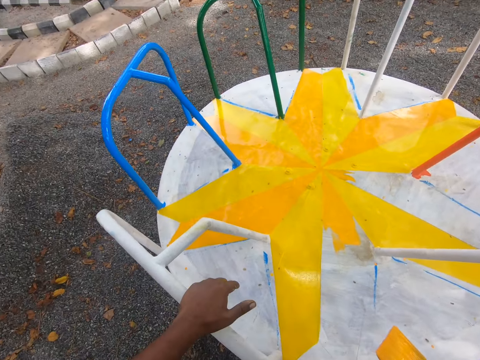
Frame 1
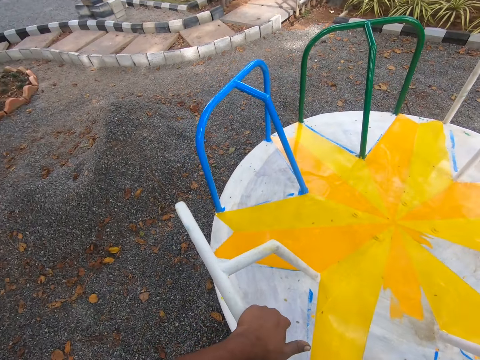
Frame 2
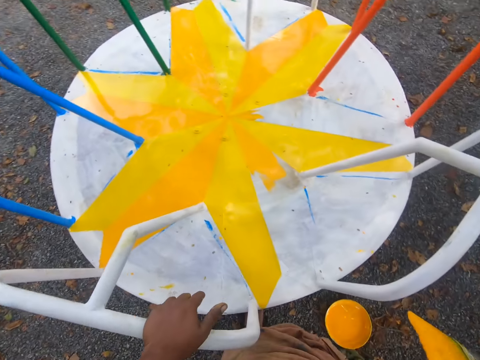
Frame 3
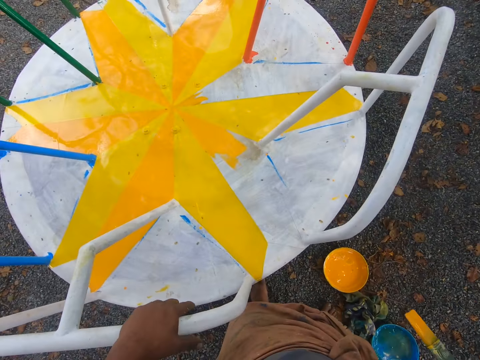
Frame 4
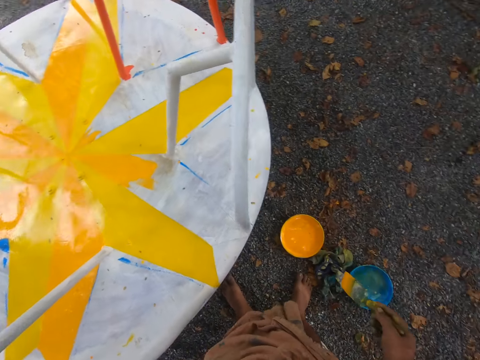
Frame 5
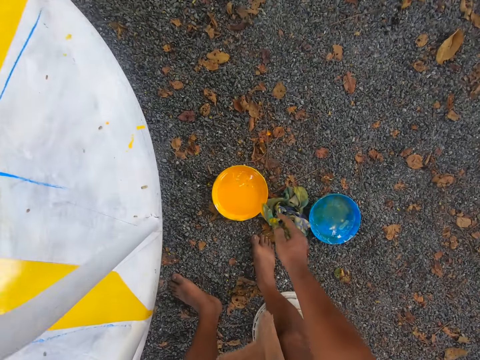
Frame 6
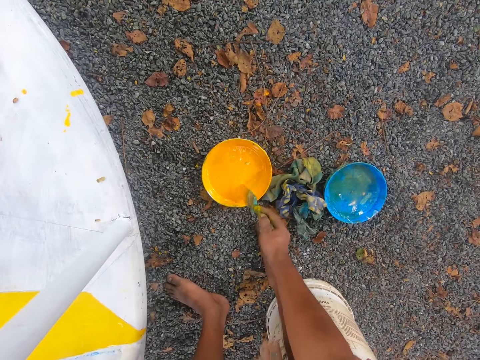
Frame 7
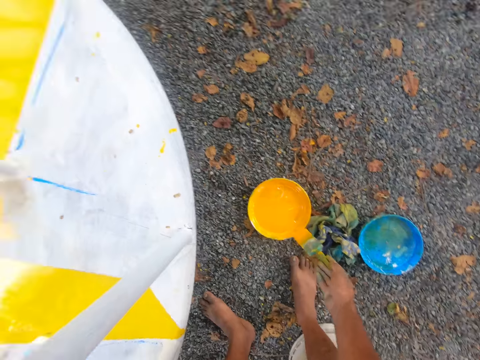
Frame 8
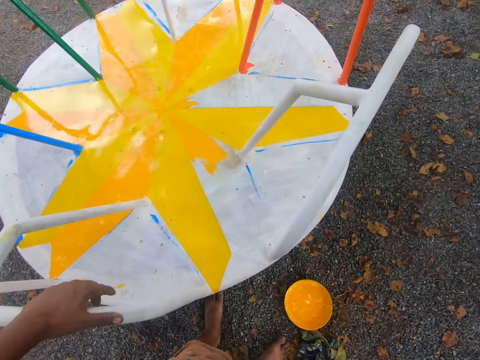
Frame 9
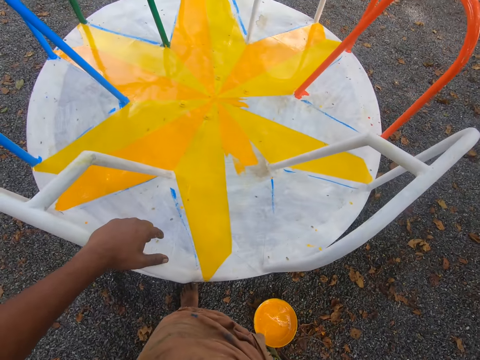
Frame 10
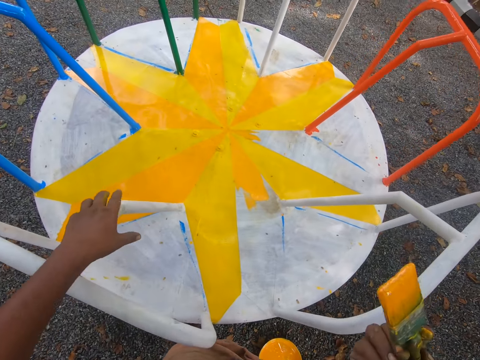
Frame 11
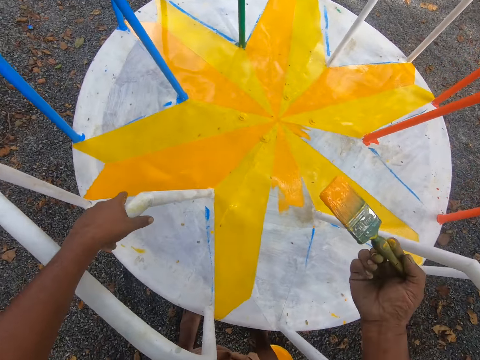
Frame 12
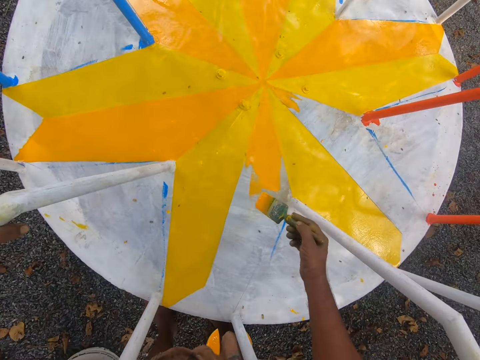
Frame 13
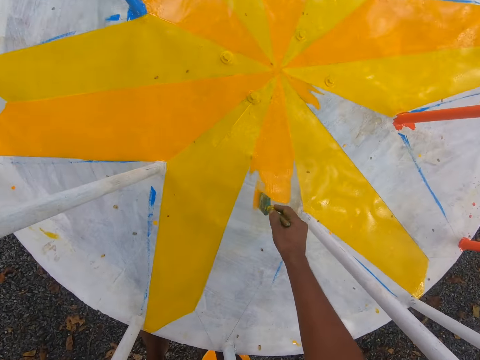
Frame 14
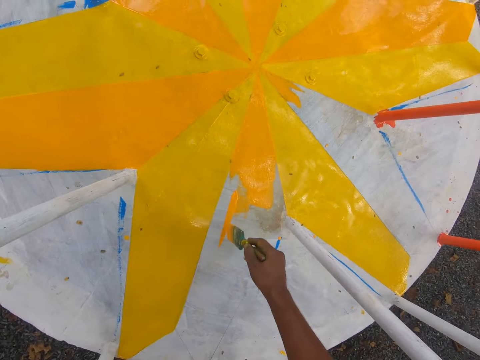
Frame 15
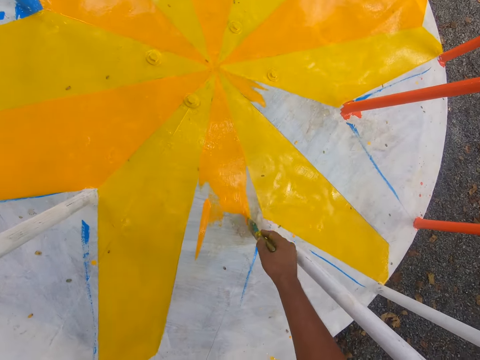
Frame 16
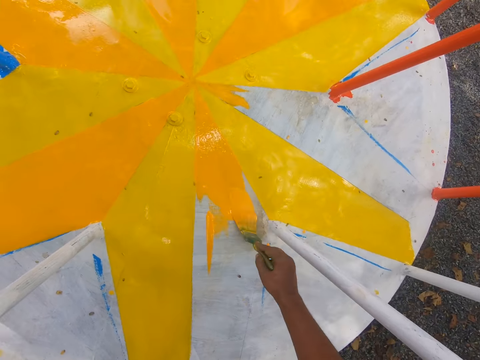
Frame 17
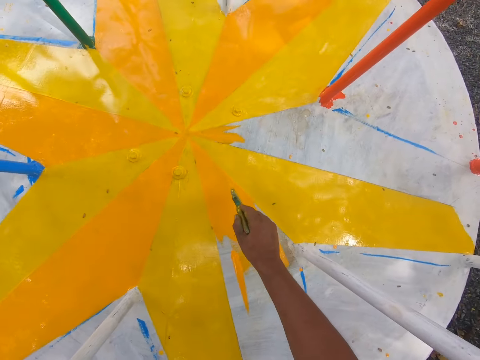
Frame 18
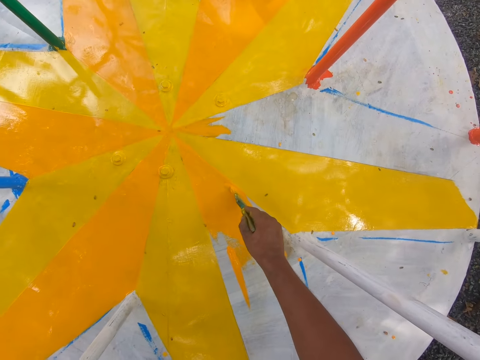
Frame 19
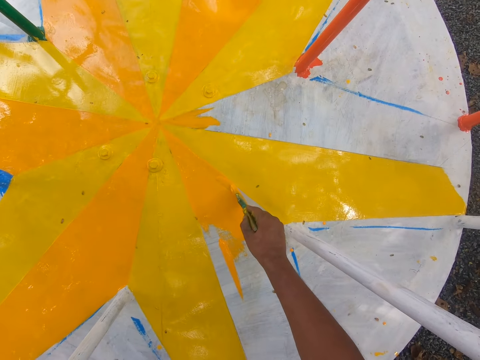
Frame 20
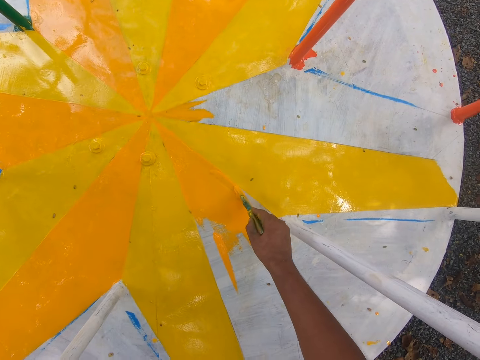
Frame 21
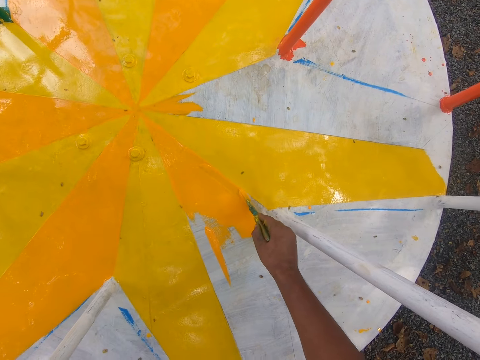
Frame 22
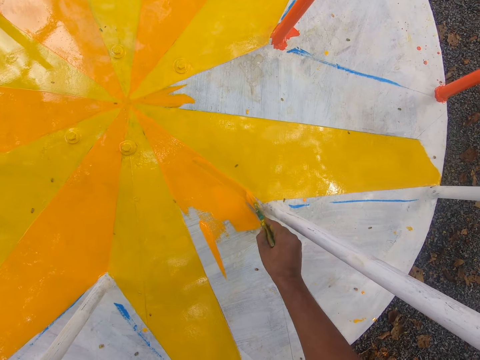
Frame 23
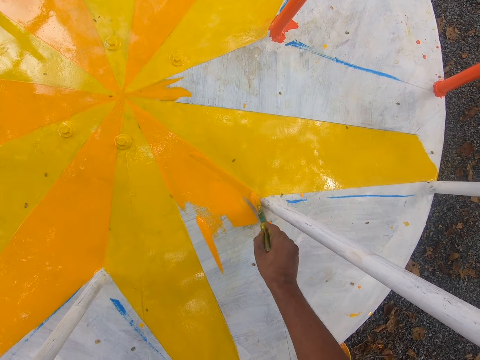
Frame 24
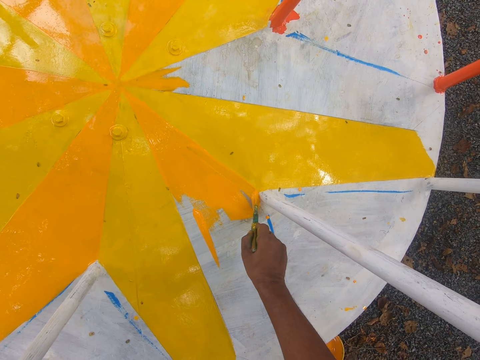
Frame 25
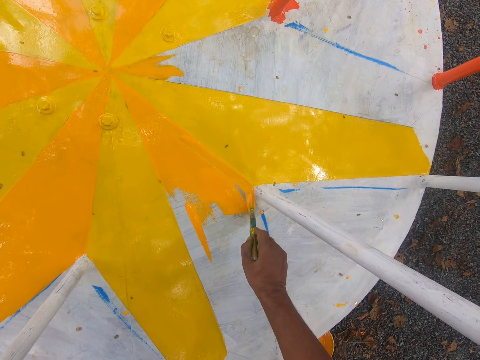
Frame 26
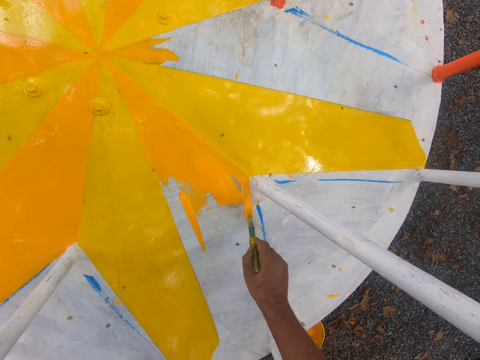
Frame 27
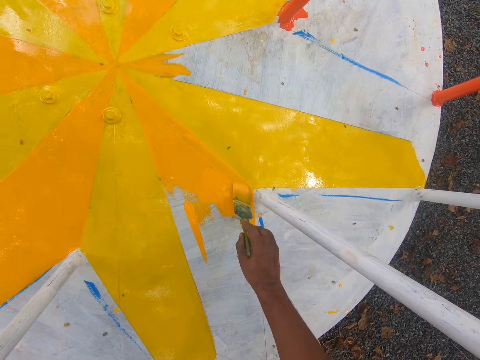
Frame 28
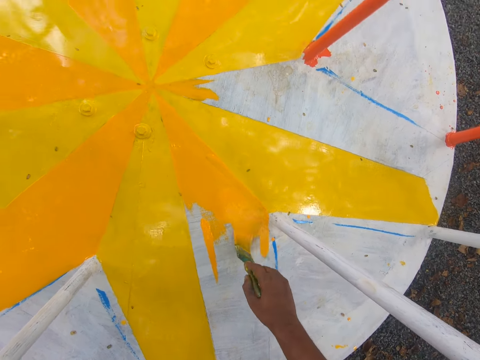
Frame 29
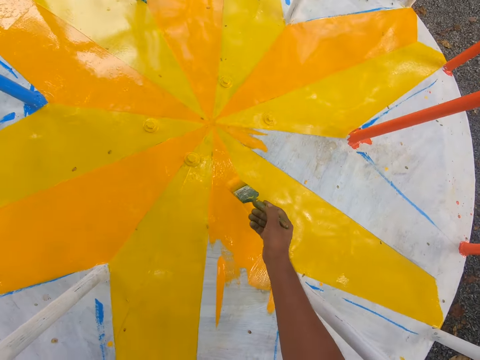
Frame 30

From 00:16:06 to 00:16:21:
The camera wearer dips the paintbrush in the bucket of paint on the ground with his right hand. He wipes the edge of the bucket of paint with the paintbrush in his right hand. He holds the handle with his left hand. He touches the playground hand rail with his left hand. He paints the playground carousel with the paintbrush in his right hand.

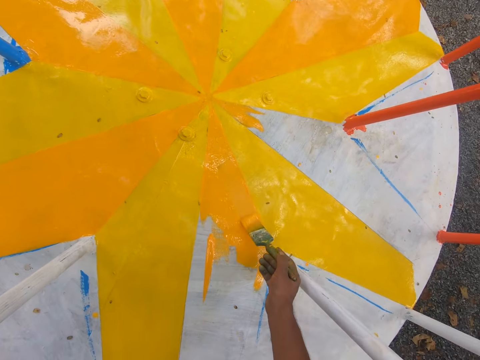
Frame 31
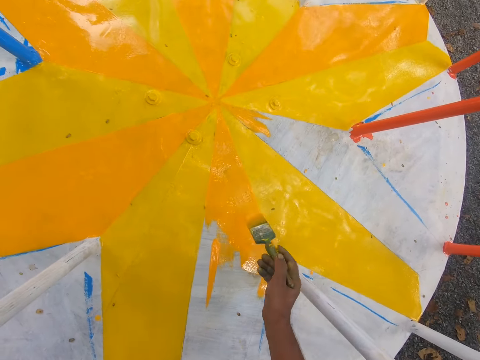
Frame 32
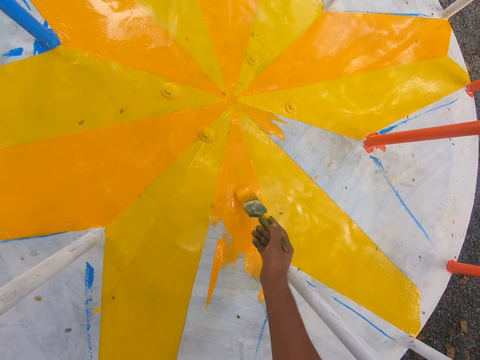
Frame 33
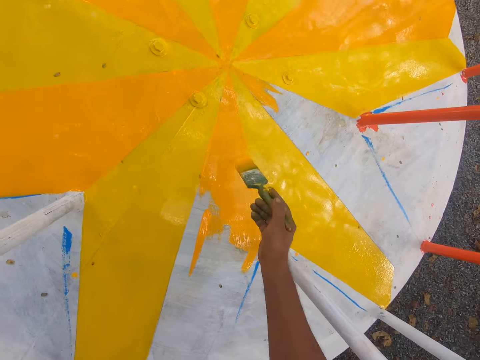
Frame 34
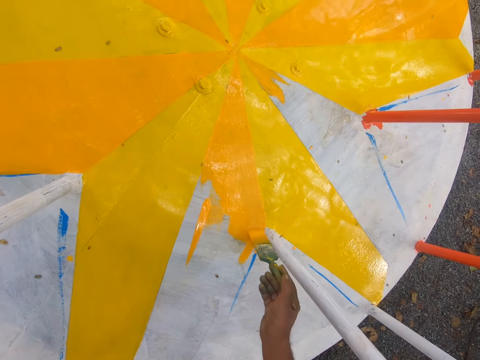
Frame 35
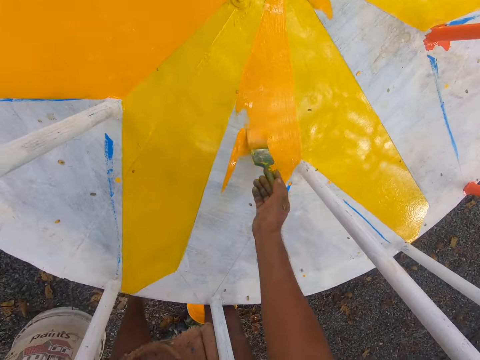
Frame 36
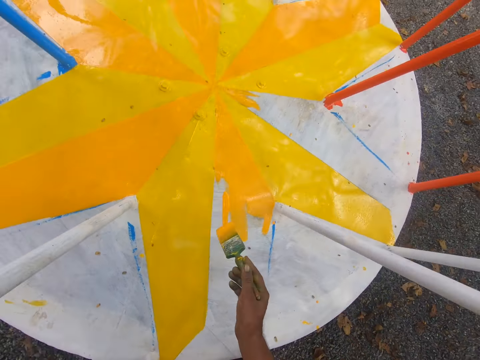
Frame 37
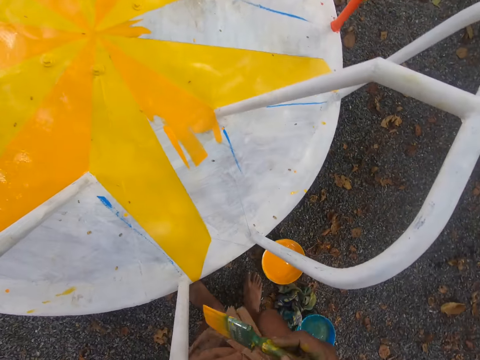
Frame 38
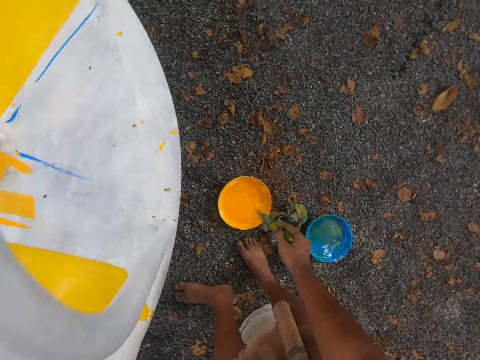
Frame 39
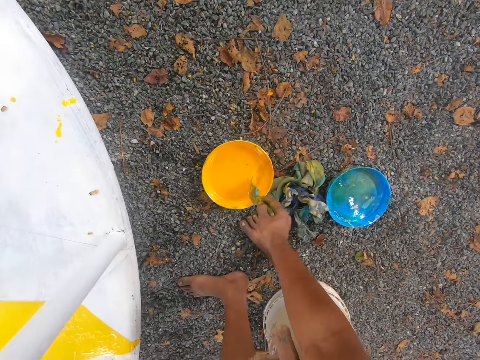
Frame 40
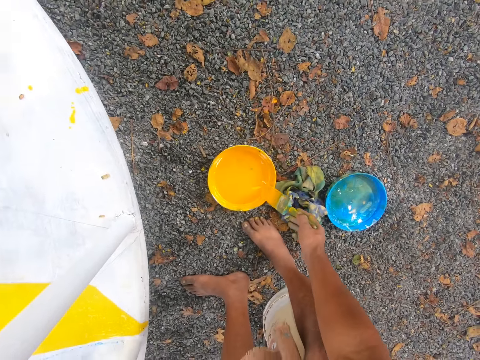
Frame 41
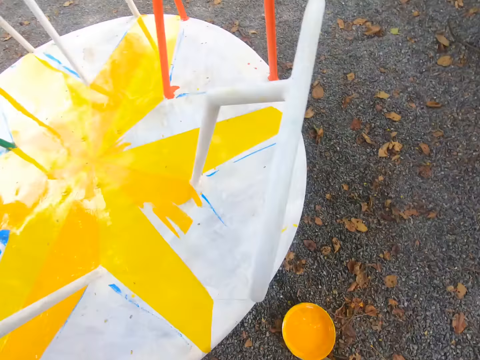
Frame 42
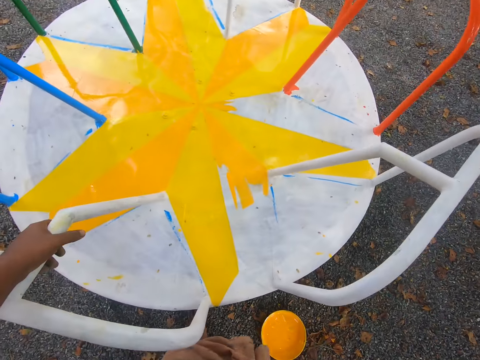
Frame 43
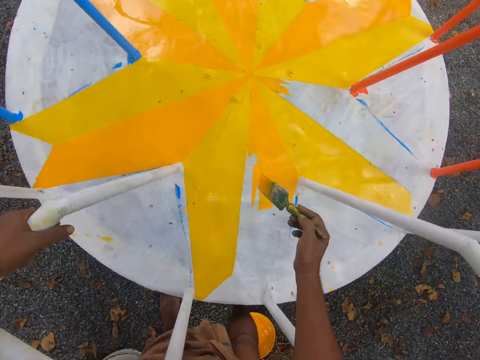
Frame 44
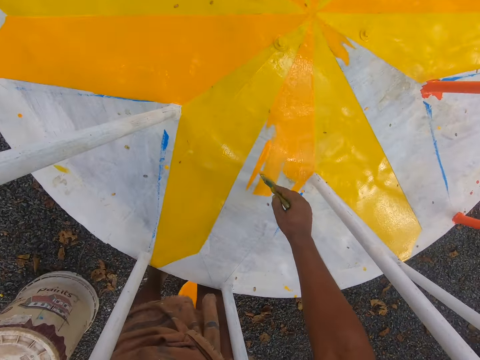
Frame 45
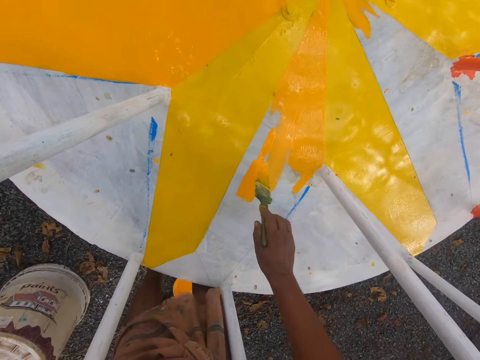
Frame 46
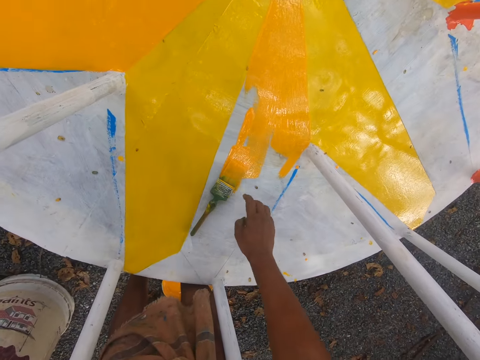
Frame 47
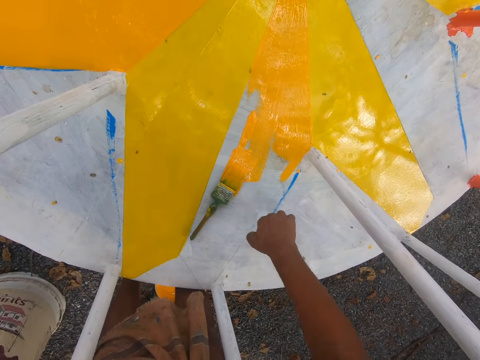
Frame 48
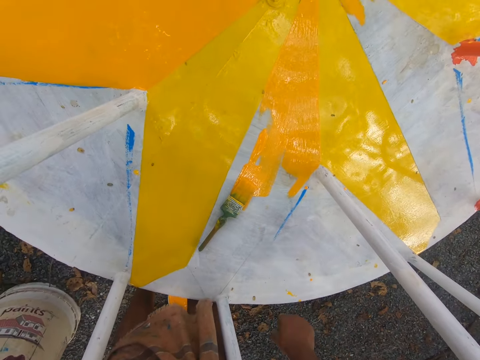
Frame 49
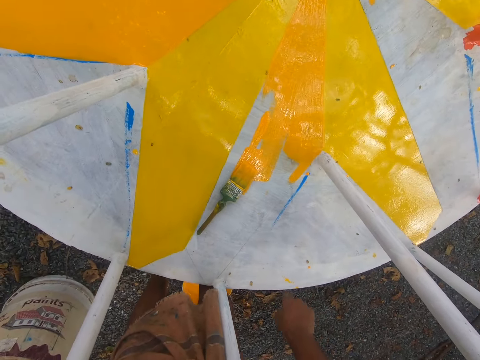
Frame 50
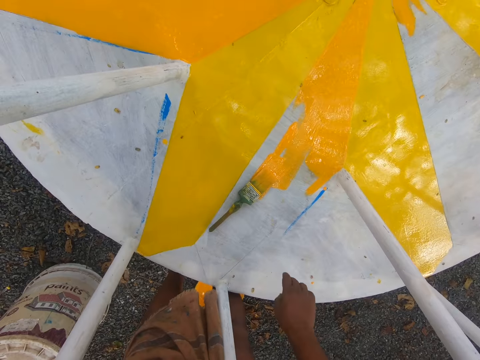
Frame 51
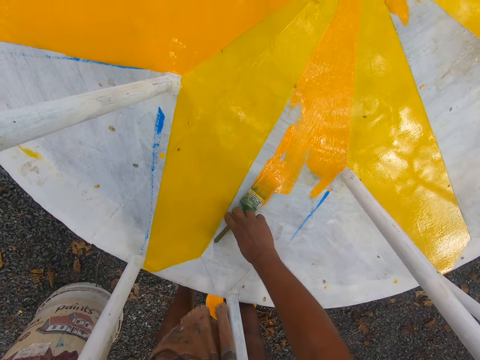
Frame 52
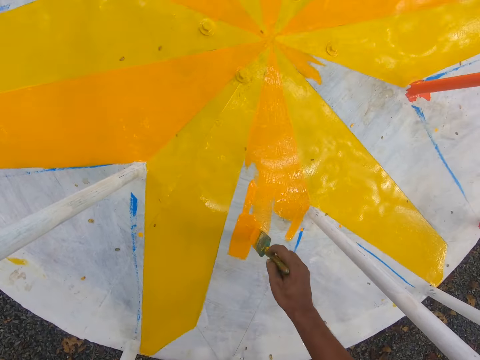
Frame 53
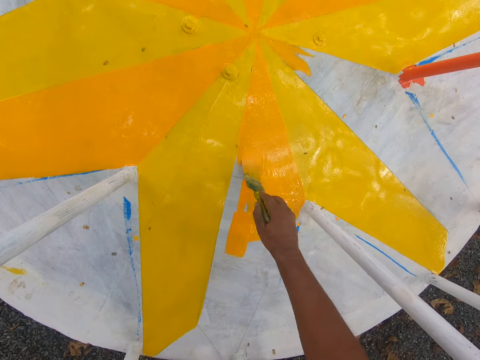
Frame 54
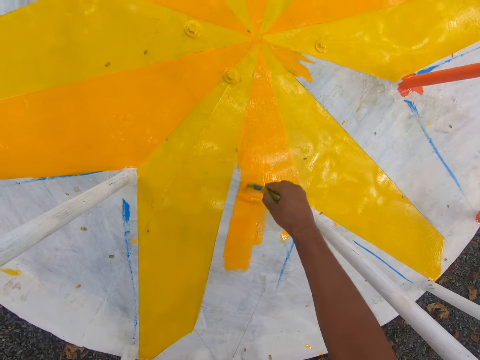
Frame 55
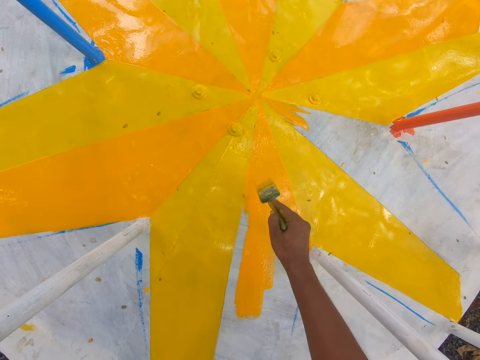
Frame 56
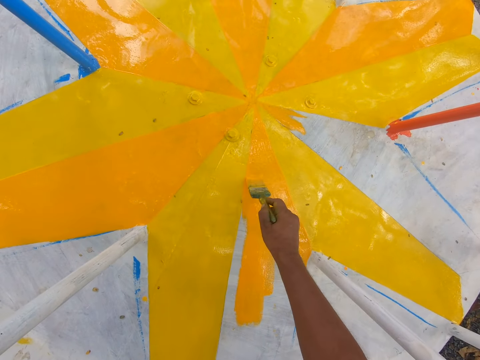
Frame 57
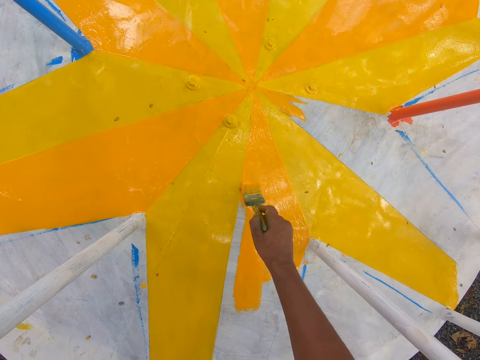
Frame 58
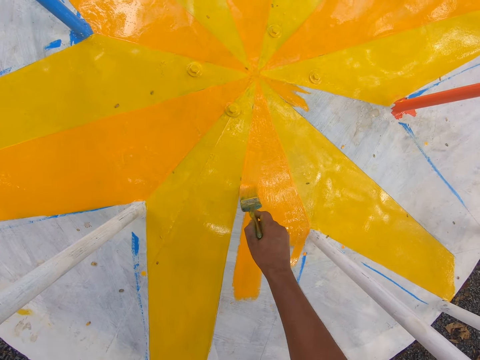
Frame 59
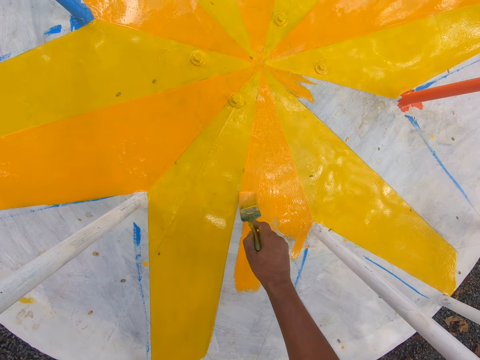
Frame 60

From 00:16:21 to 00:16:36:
The camera wearer dips the paintbrush in the bucket of paint on the ground with his right hand. He wipes the edge of the bucket of paint with the paintbrush in his right hand. He paints the playground carousel with the paintbrush in his right hand. He drops the paintbrush on the playground carousel with his right hand. He touches the playground carousel with his right hand. He picks up the paintbrush on the playground carousel with his right hand. He paints the playground carousel with the paintbrush in his right hand.
